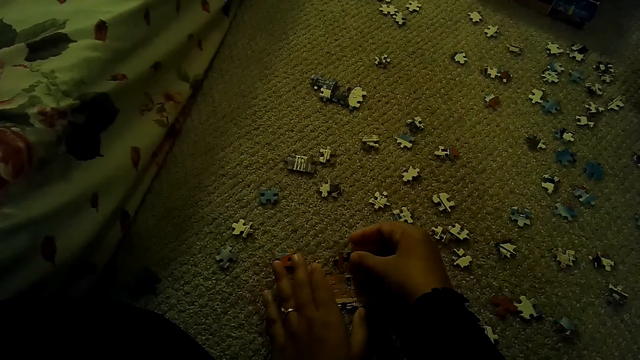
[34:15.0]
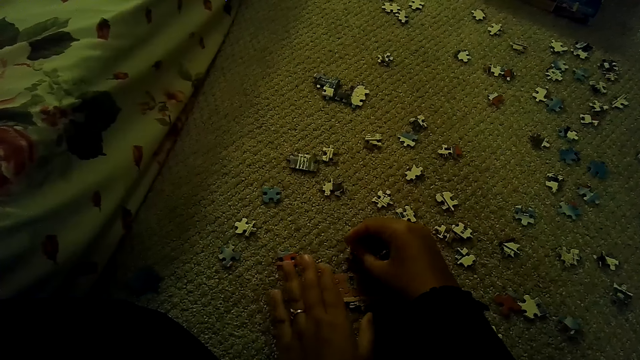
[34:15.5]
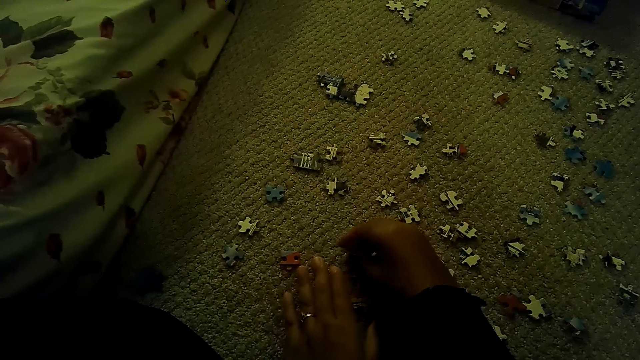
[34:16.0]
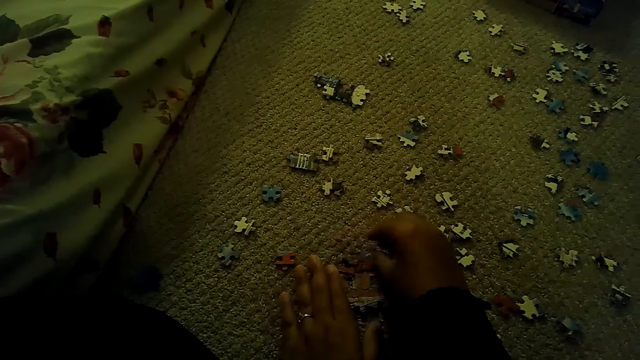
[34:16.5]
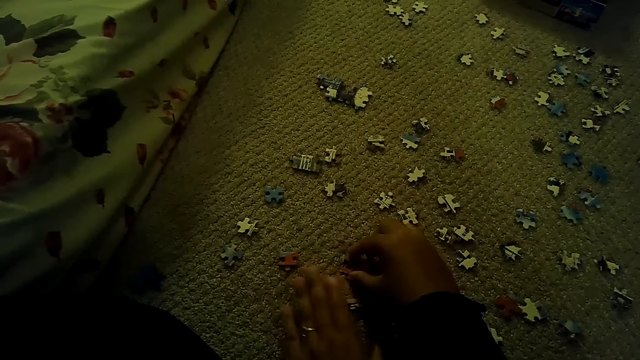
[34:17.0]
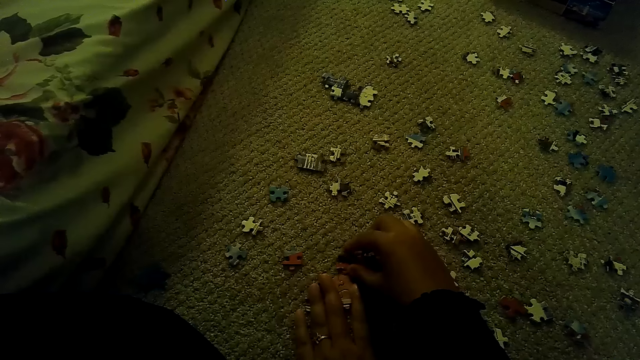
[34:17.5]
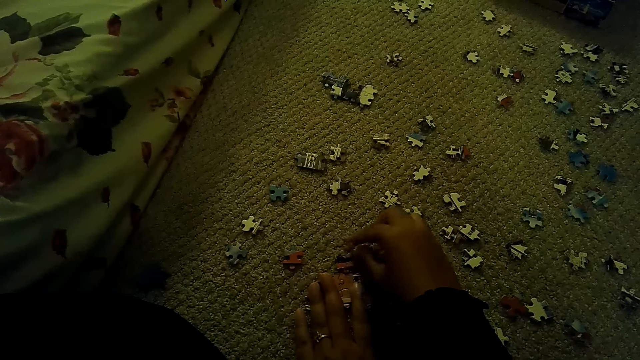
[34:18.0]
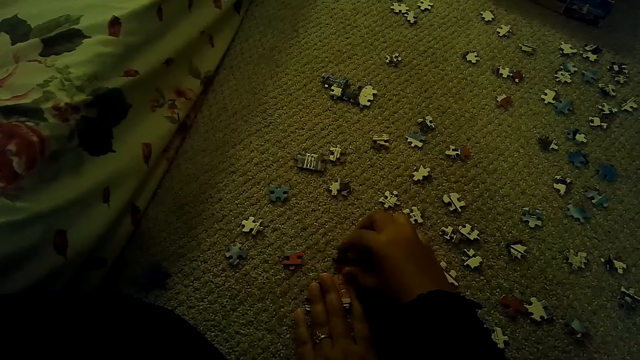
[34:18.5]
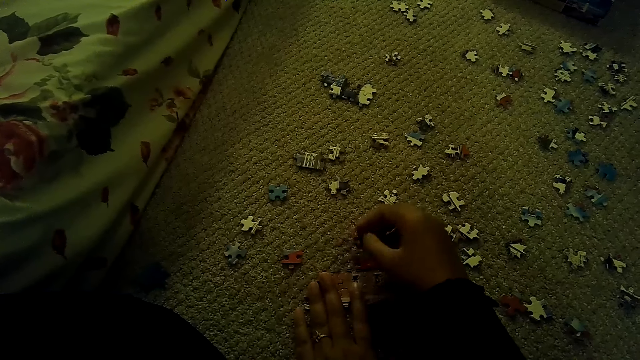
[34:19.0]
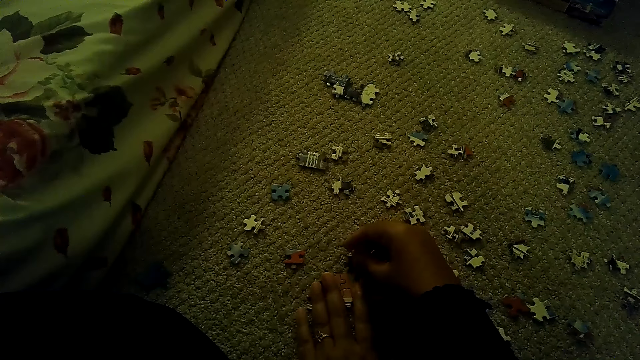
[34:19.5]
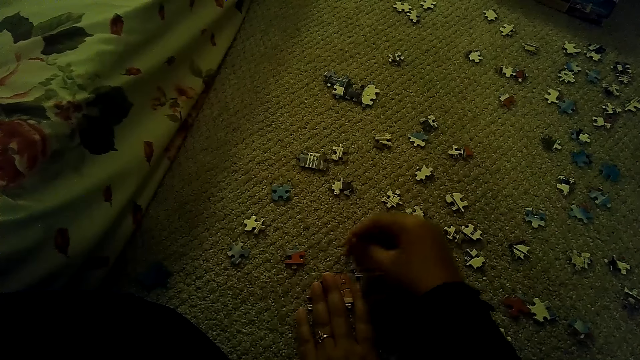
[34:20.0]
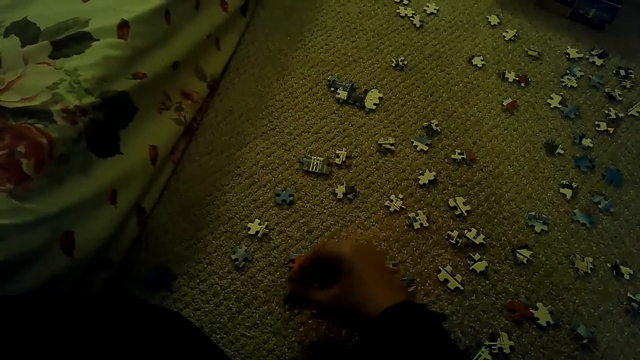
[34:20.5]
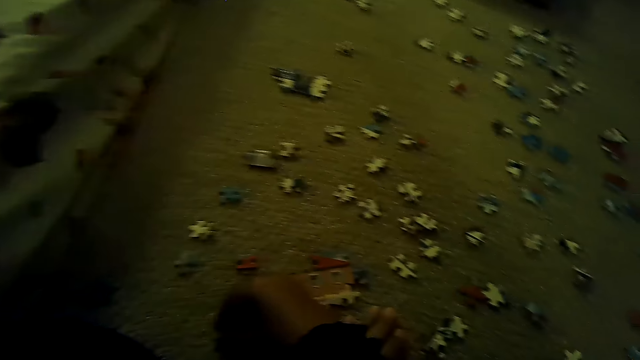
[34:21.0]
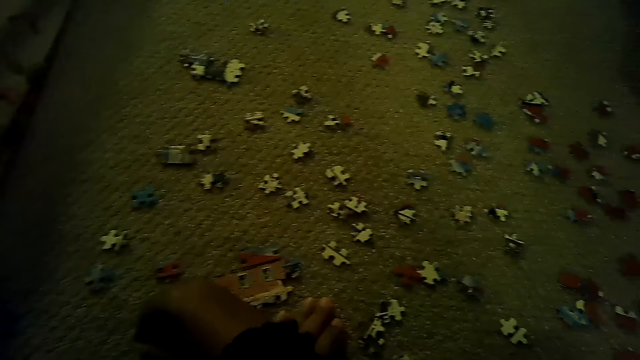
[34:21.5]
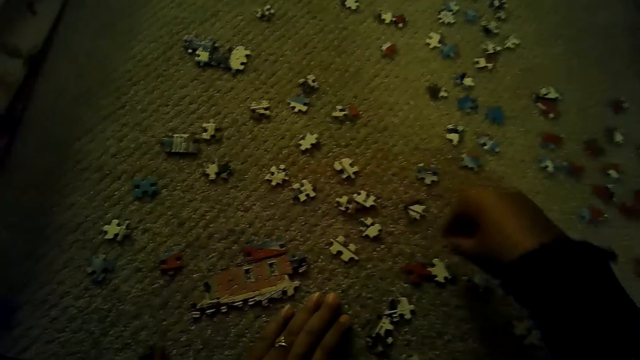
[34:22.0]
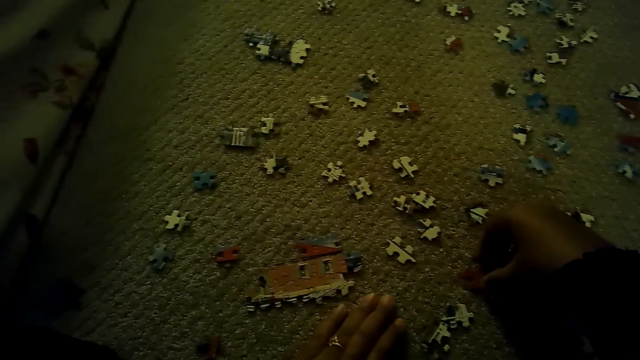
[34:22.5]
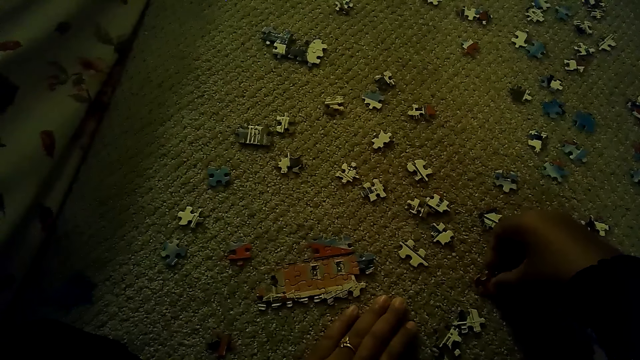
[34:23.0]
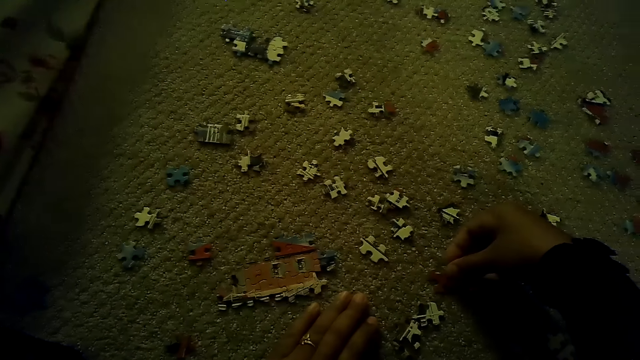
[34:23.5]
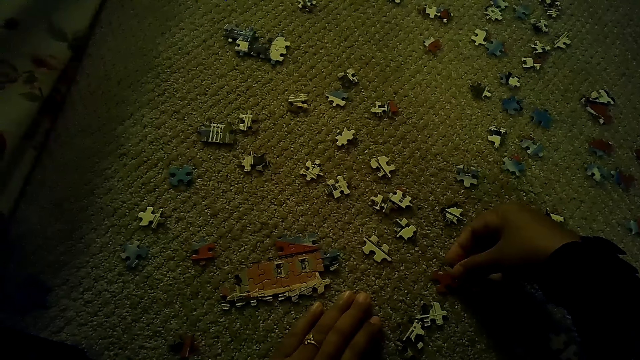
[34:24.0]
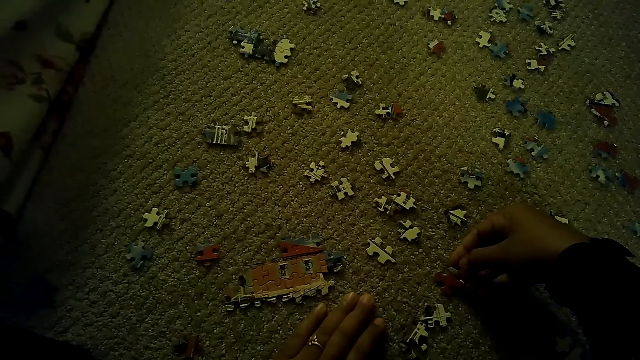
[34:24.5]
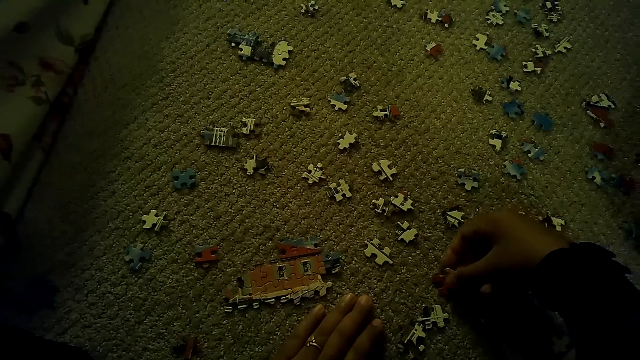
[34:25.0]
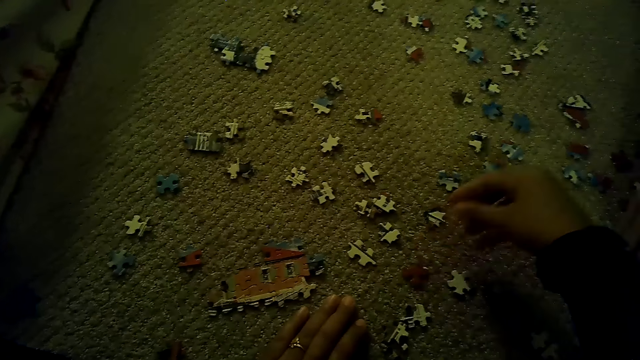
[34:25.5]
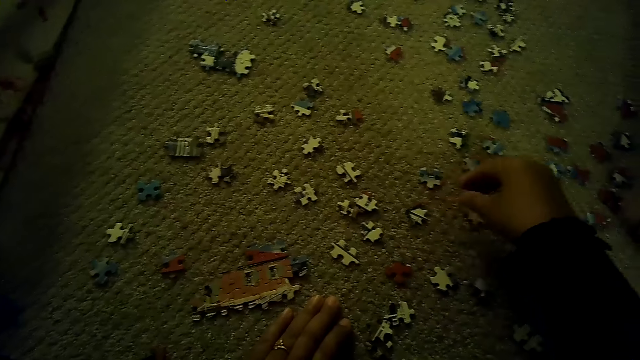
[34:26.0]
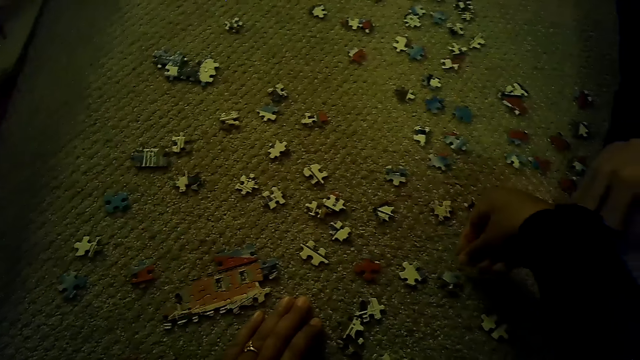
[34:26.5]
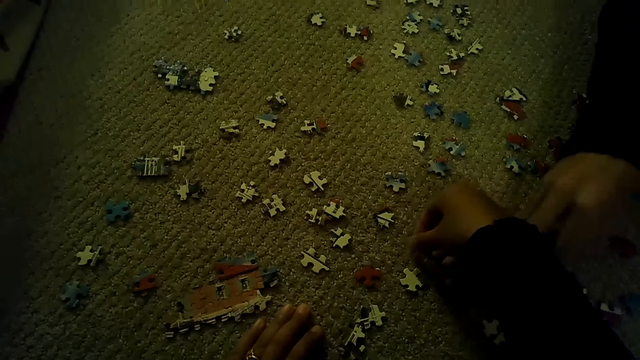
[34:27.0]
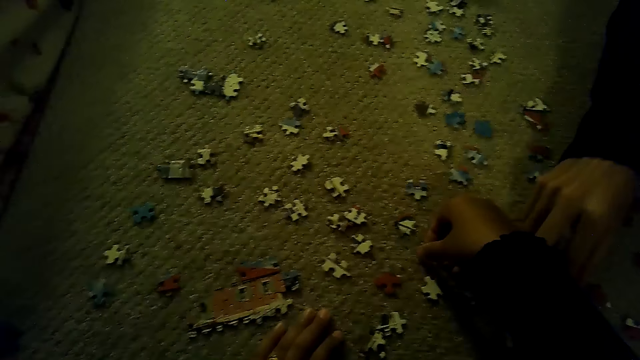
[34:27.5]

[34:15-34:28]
The camera wearer picks a puzzle piece.

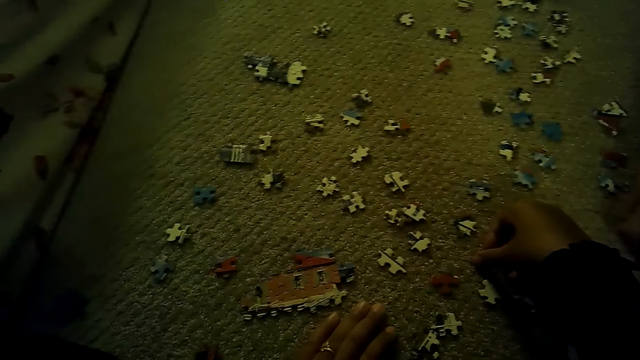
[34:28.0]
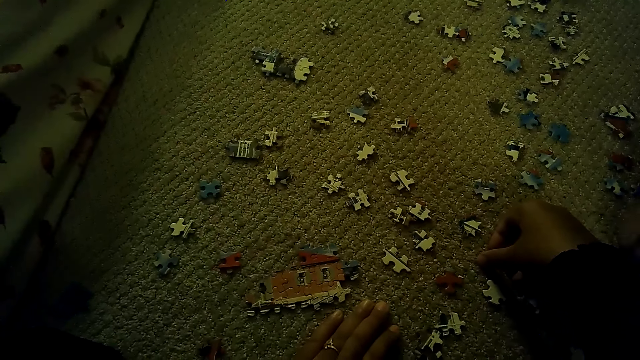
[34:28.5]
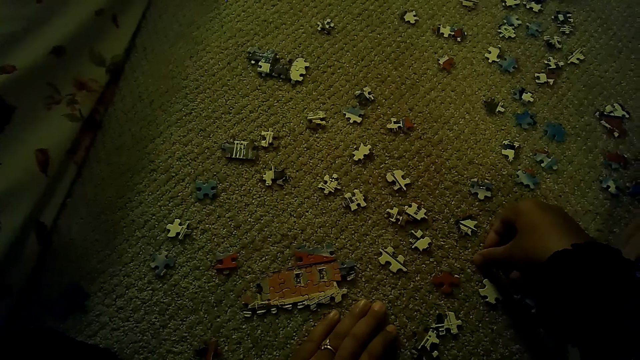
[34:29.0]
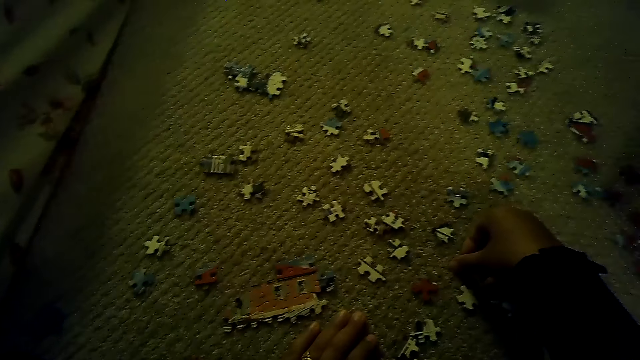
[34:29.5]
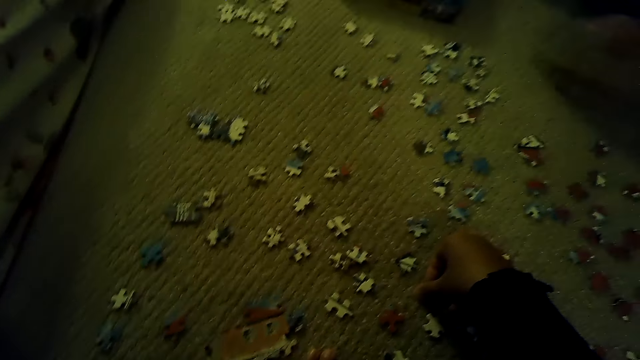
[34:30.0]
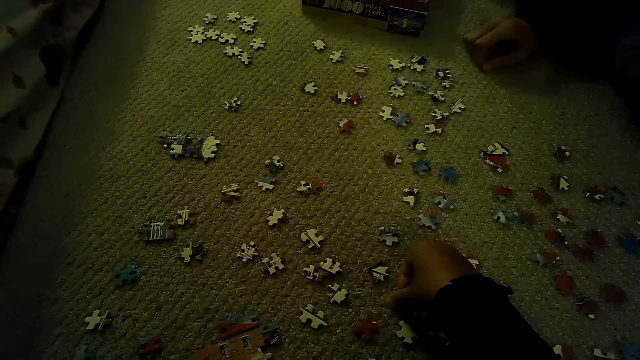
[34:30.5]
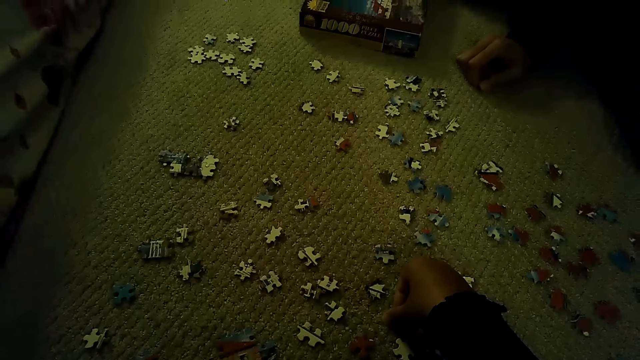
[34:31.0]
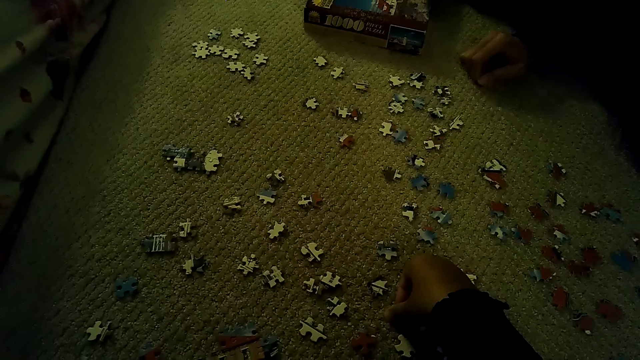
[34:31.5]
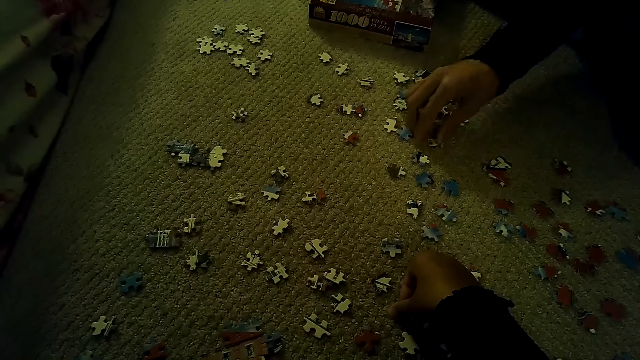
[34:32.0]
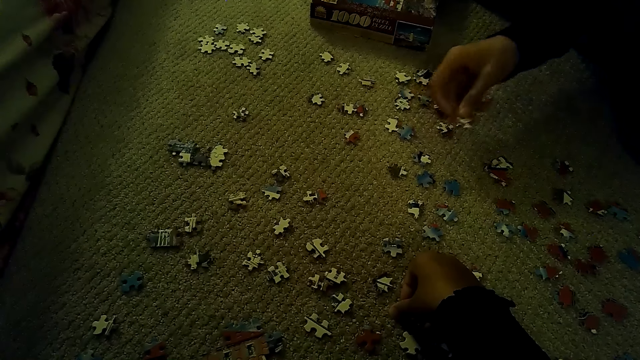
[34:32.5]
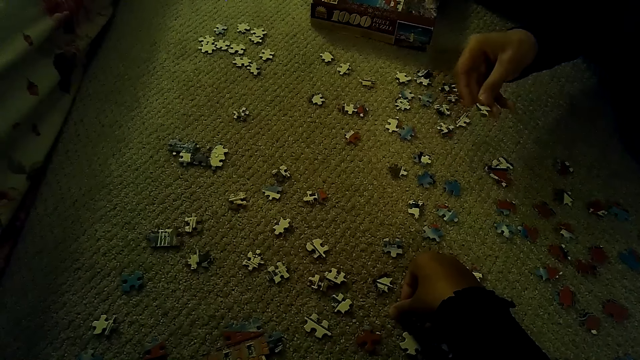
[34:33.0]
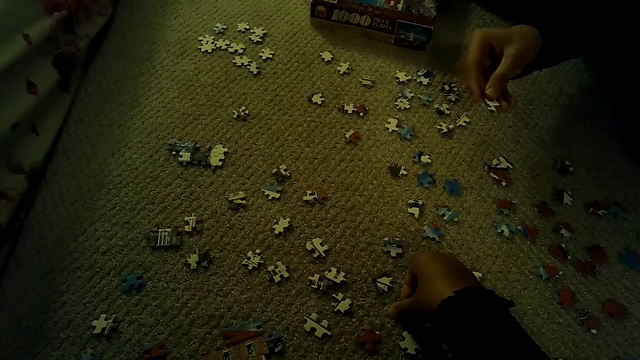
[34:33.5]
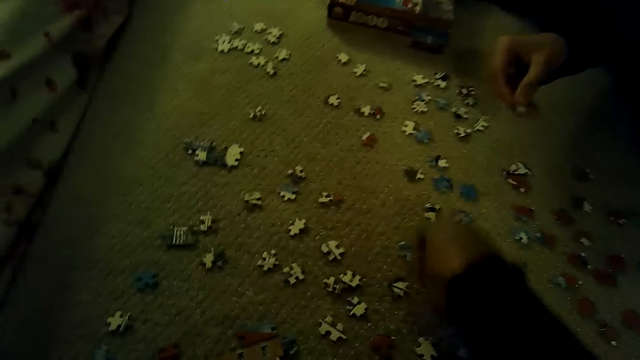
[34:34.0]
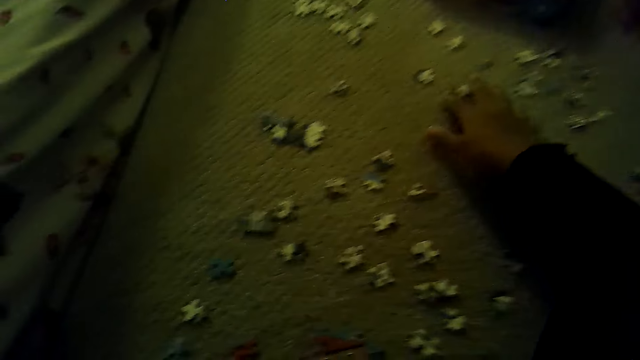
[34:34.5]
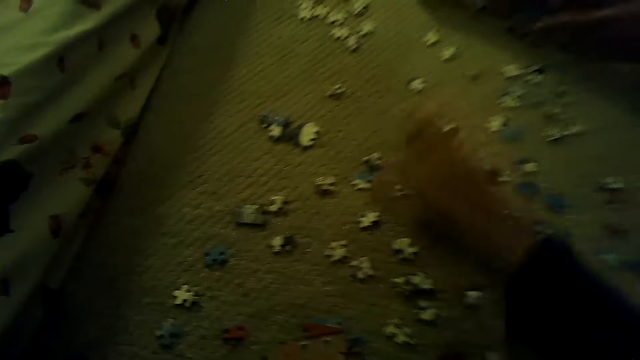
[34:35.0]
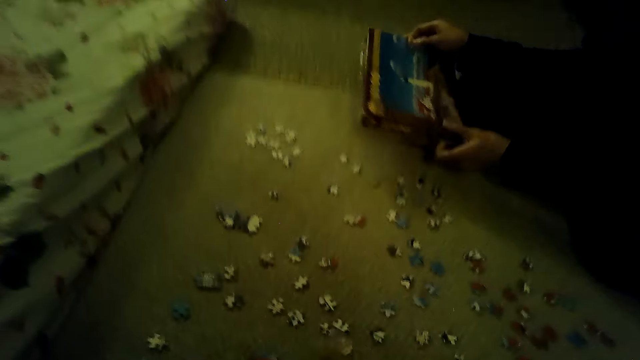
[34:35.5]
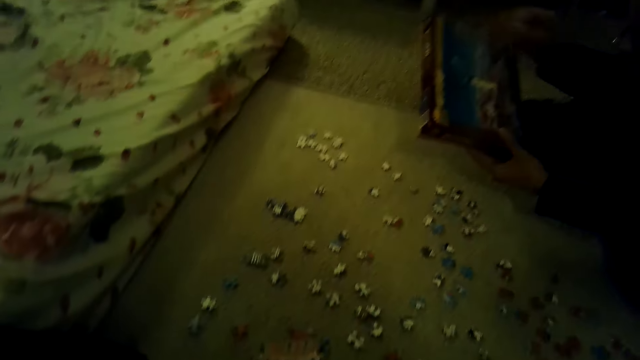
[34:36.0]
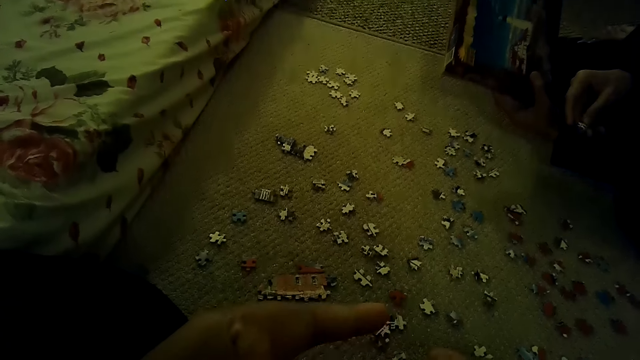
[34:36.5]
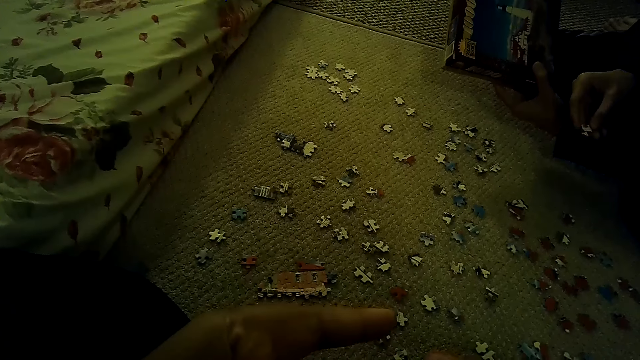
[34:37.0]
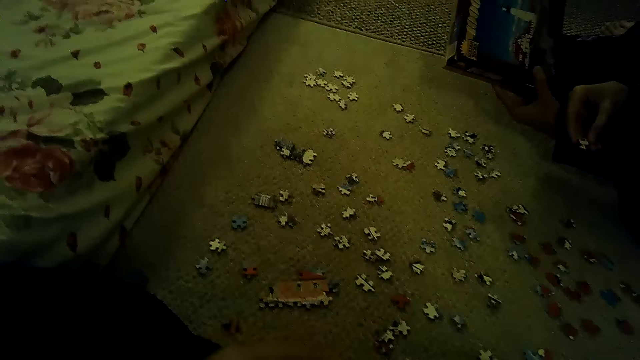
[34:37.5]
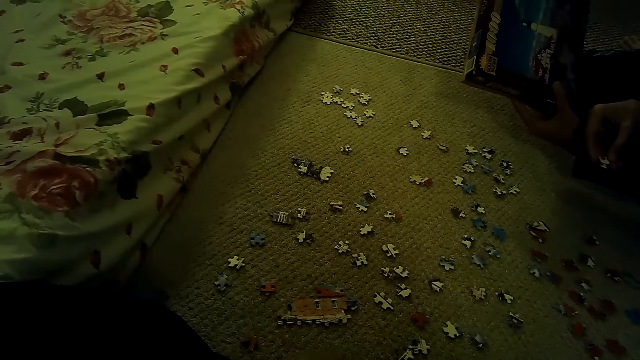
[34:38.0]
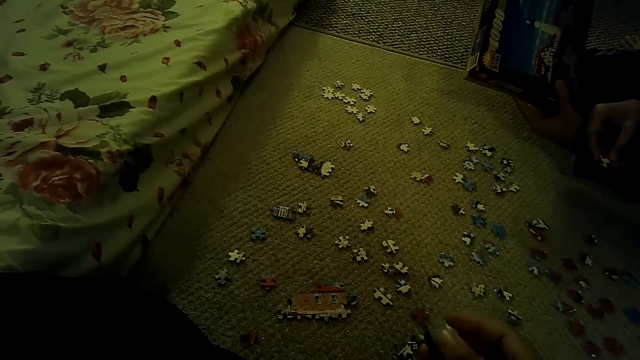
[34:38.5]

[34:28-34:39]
A man picks a puzzle piece. The camera wearer picks a puzzle piece. The man picks a box from the floor and holds the puzzle piece box. The camera wearer stares at the box. The man looks at the puzzle piece.
